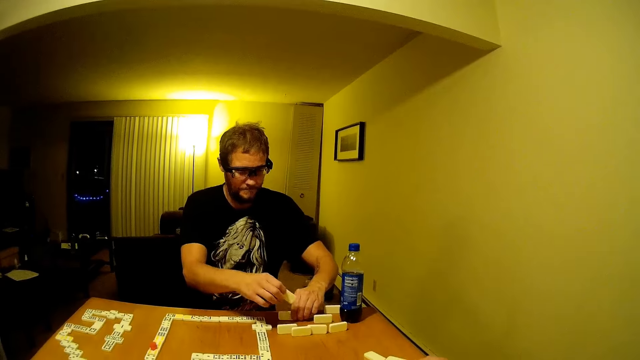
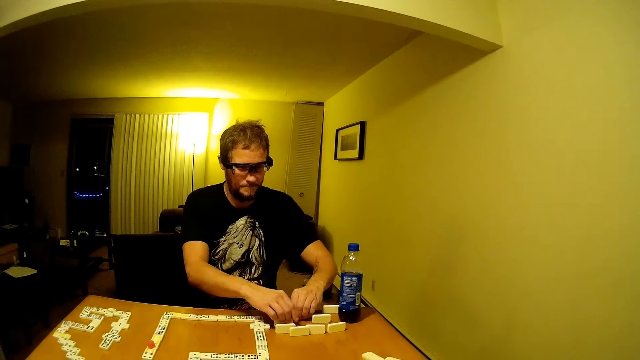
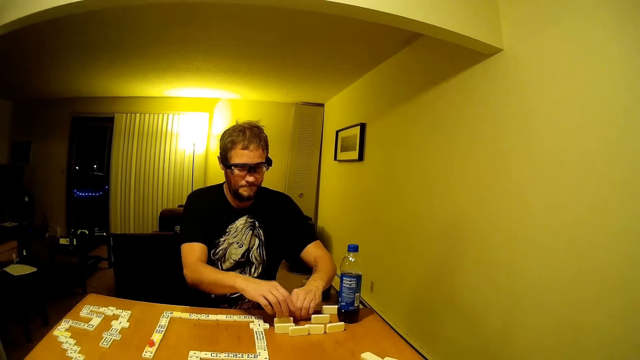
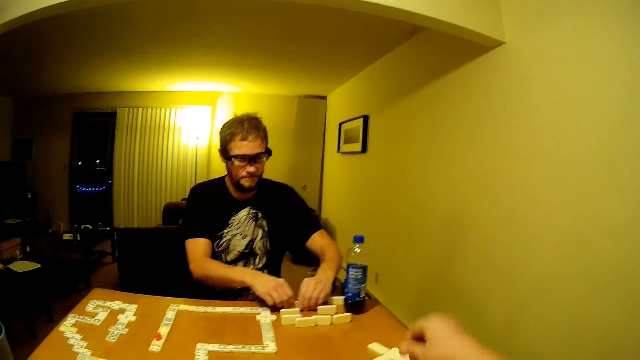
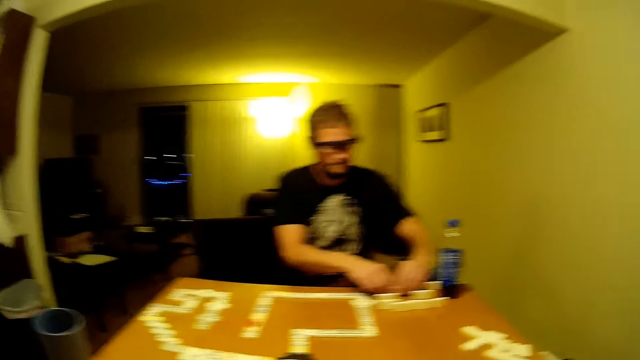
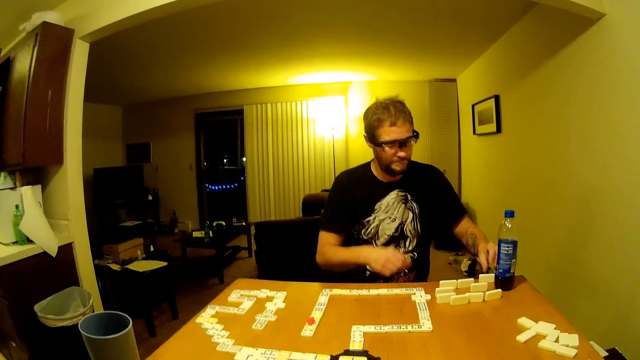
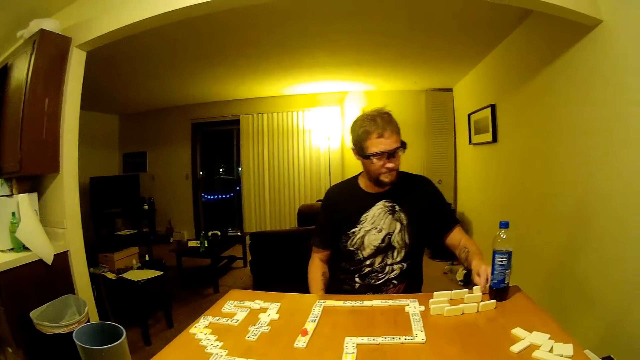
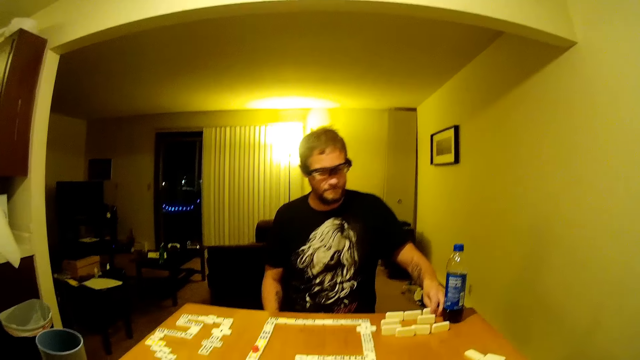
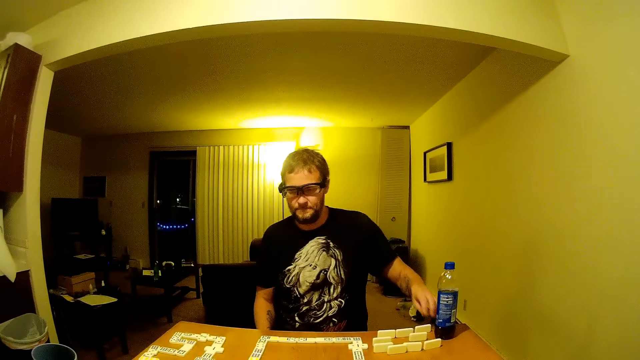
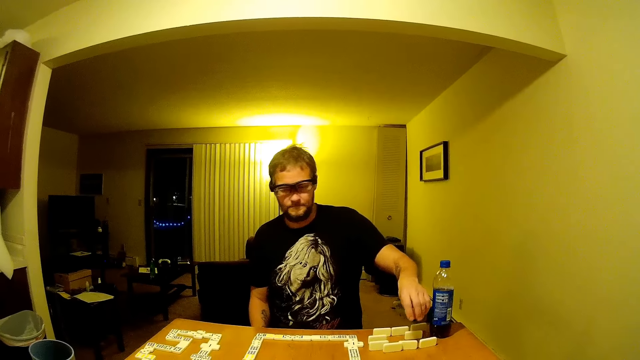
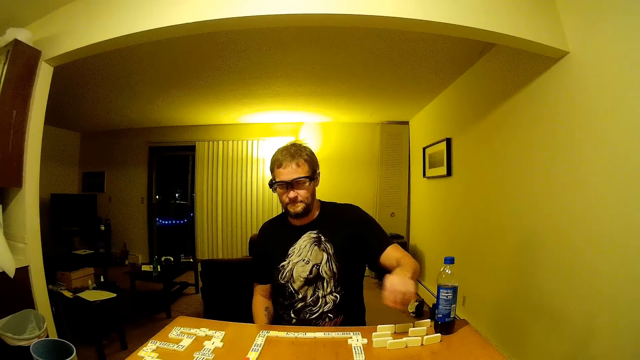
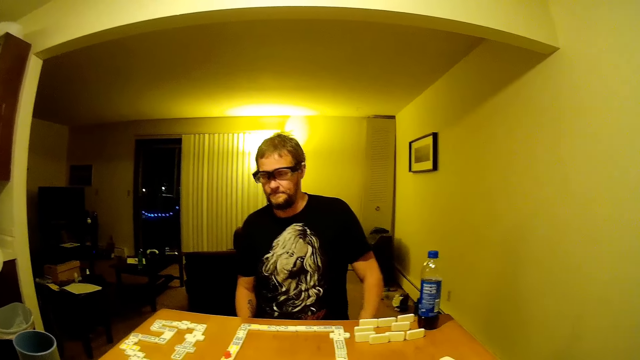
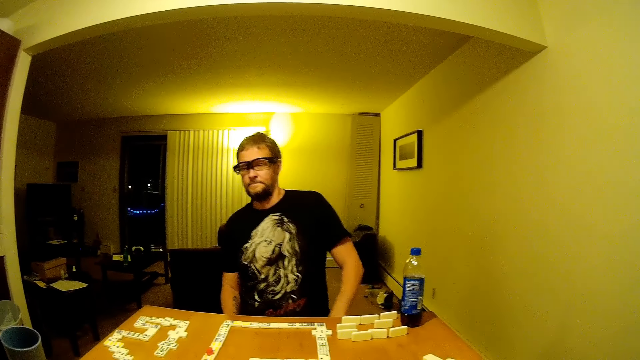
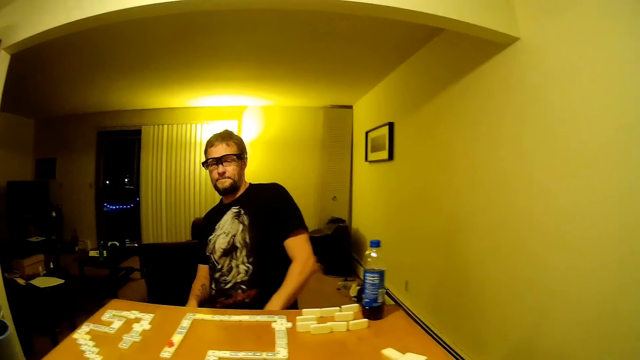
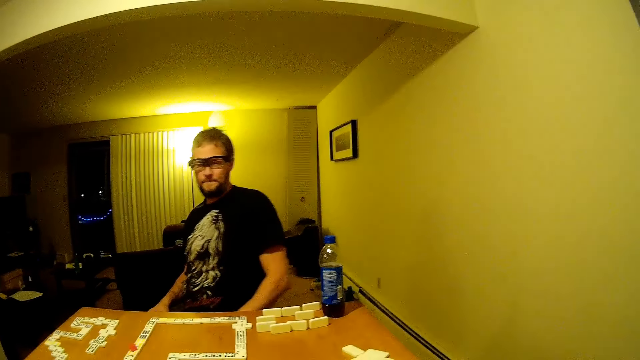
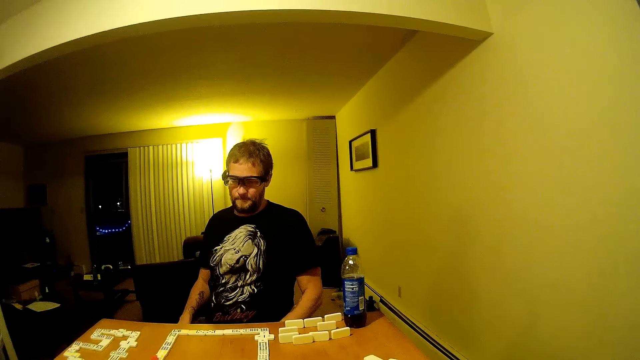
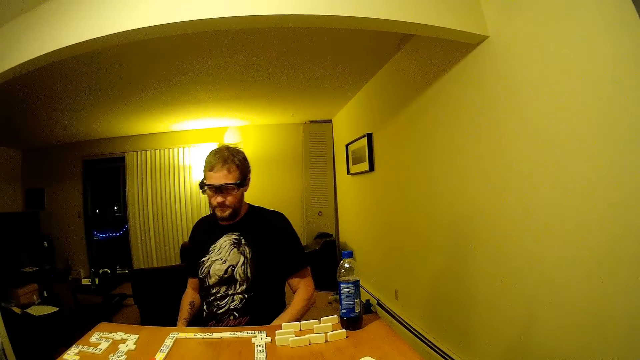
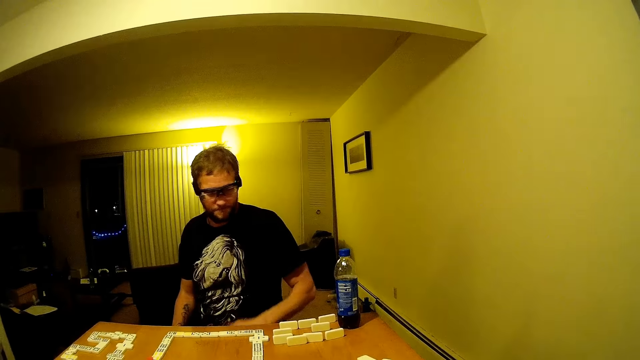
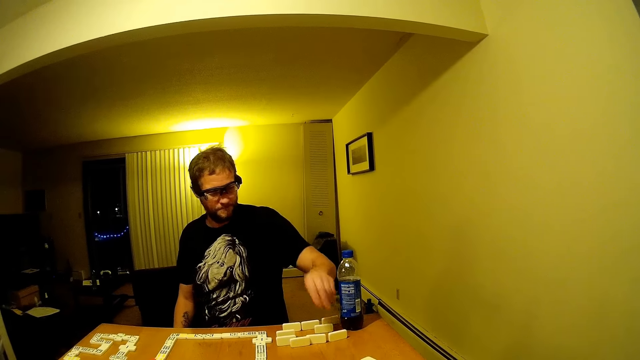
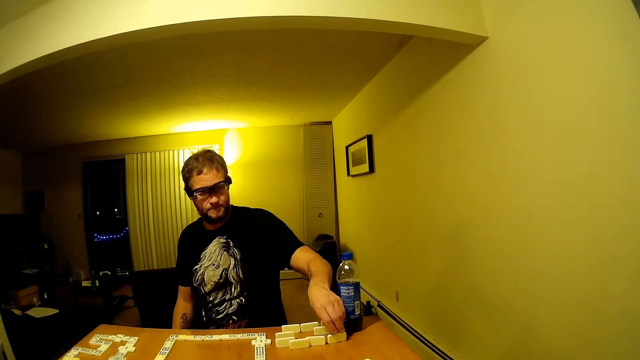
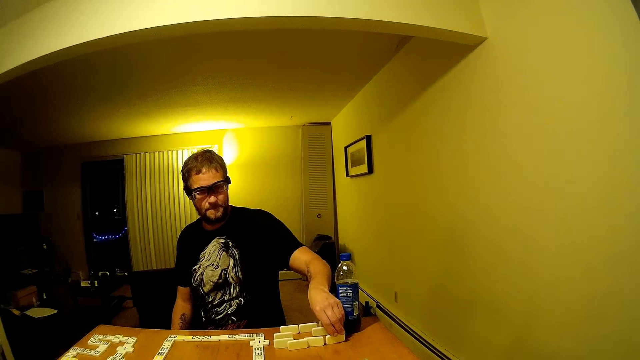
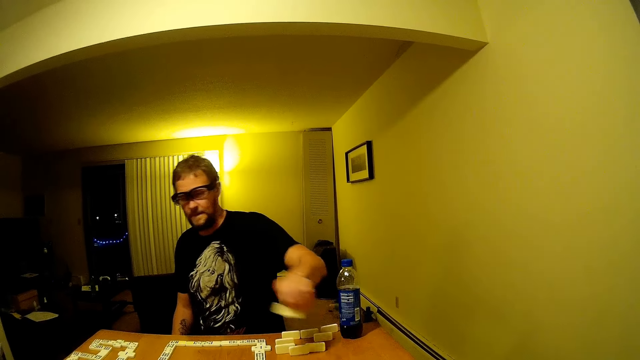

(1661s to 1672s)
The camera wearer swings a hand. They look around.

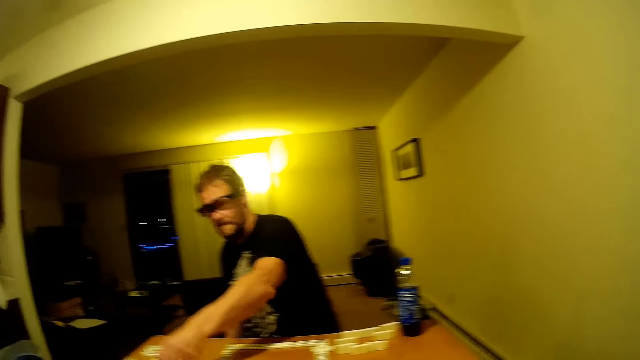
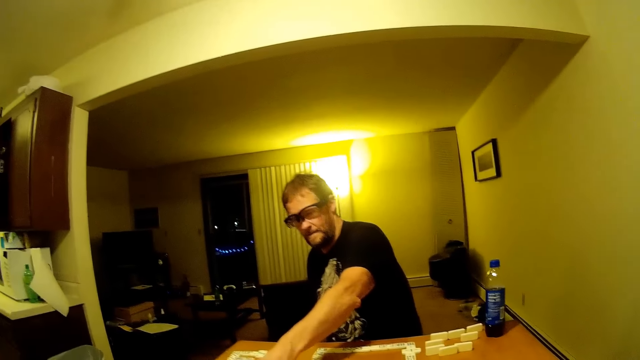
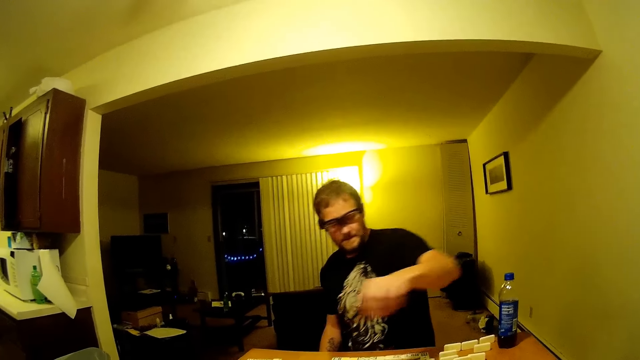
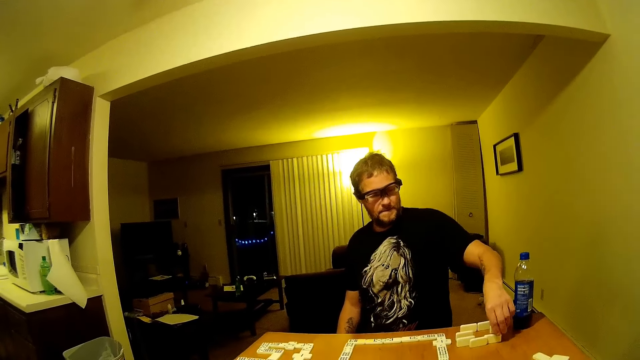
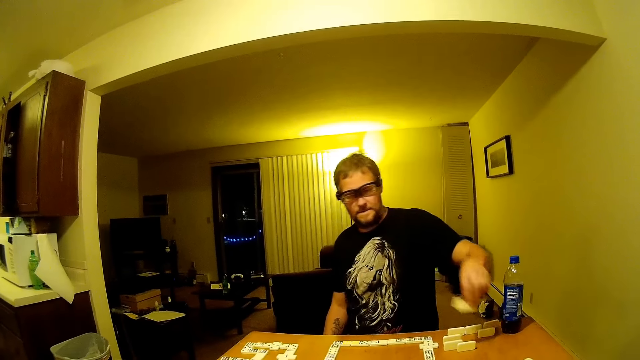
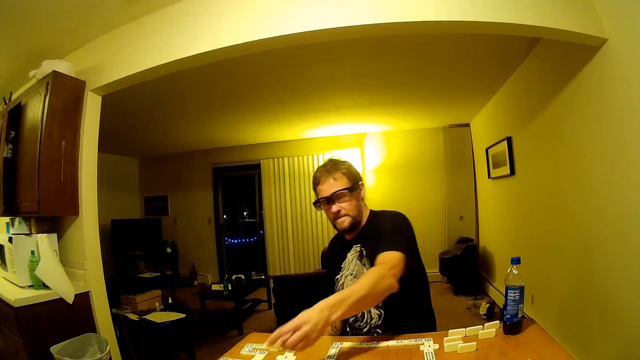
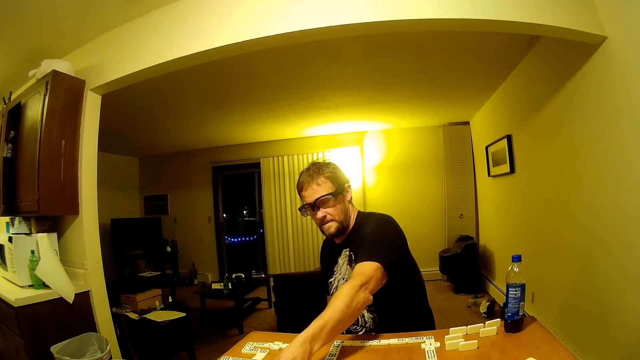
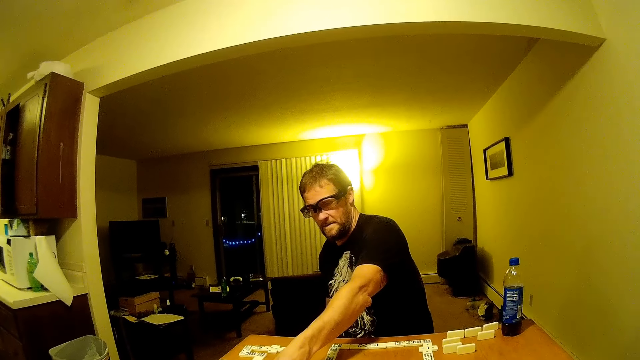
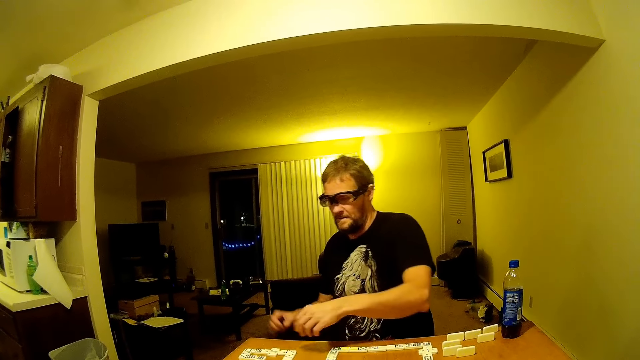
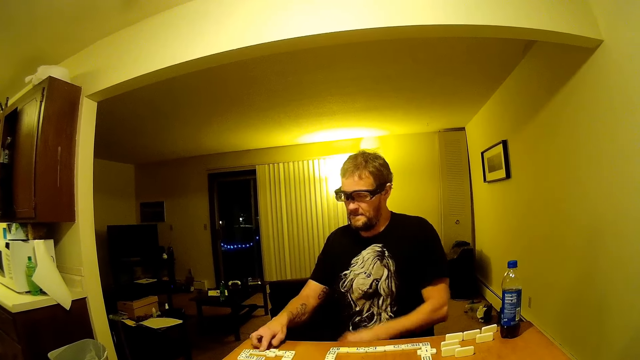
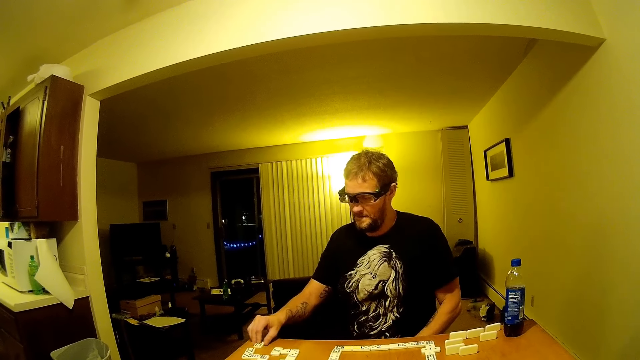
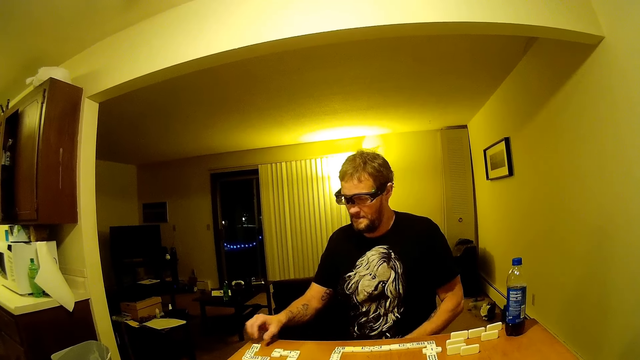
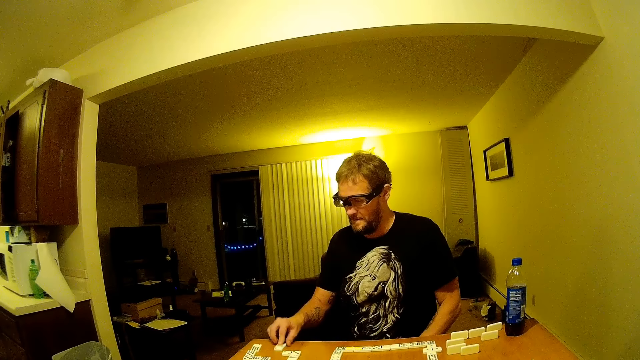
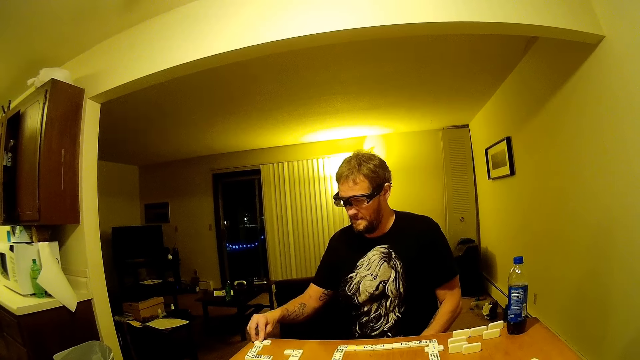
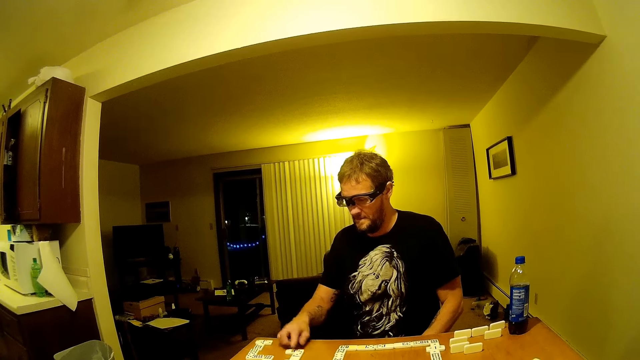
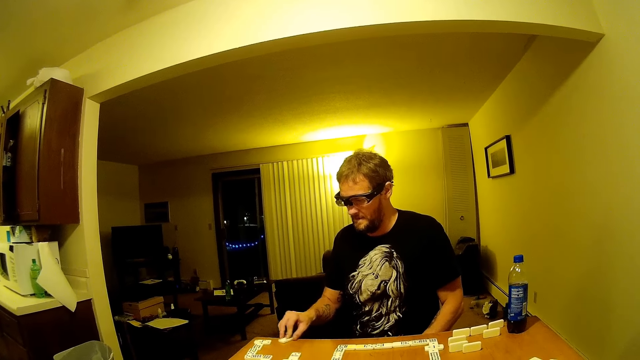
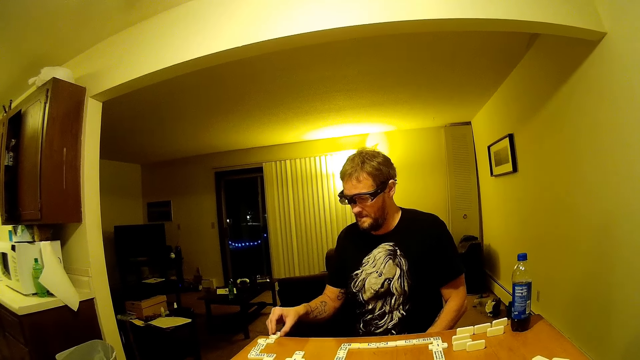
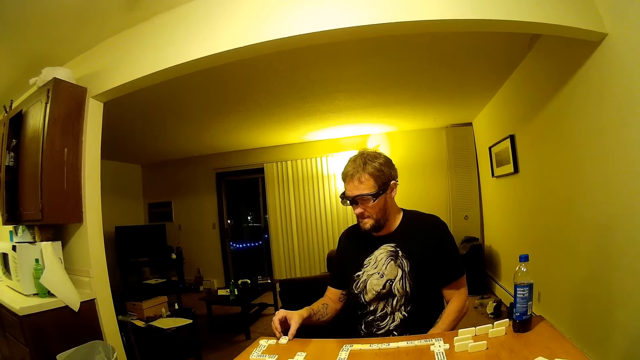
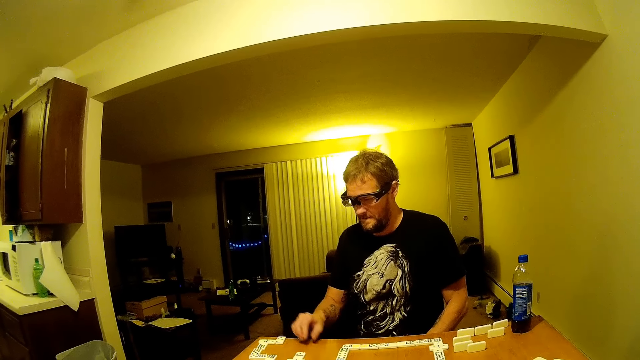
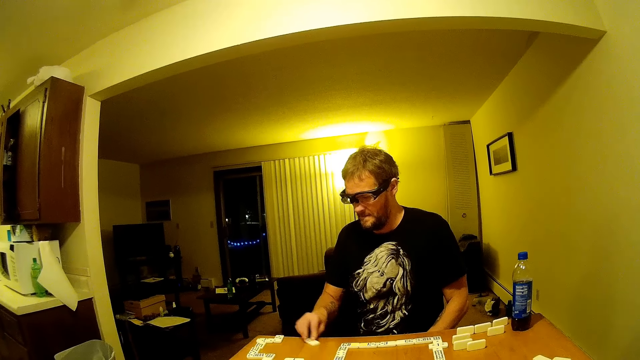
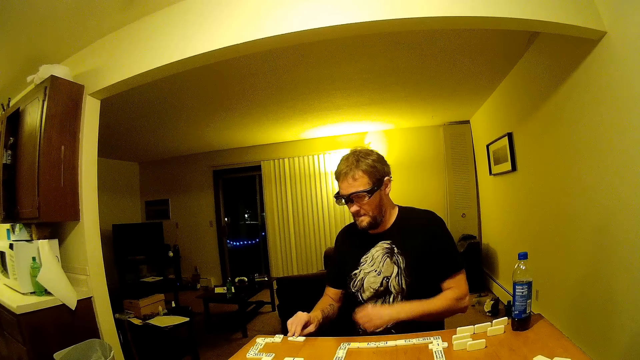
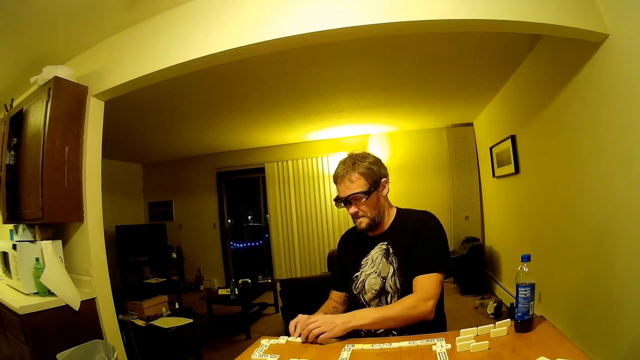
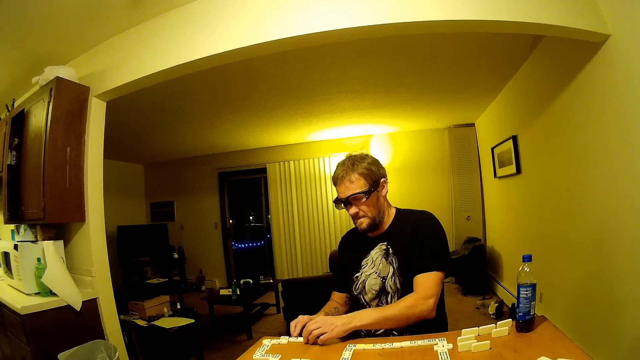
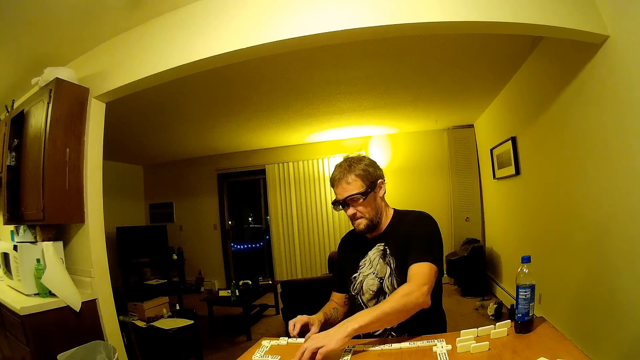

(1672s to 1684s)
A man picks up dominoes. The man assembles the dominoes, places the dominoes on the table, picks the dominoes on the table, places the dominoes on the table, moves the dominoes on the table and arranges the dominoes on the table.
